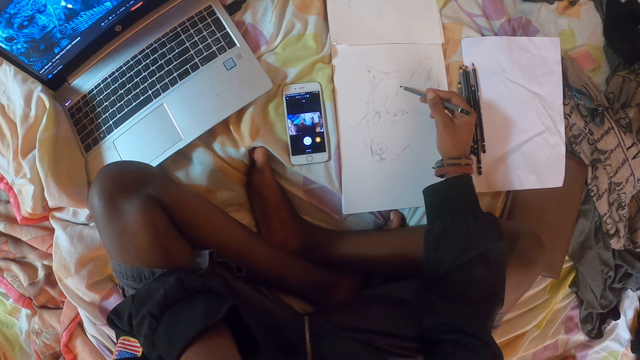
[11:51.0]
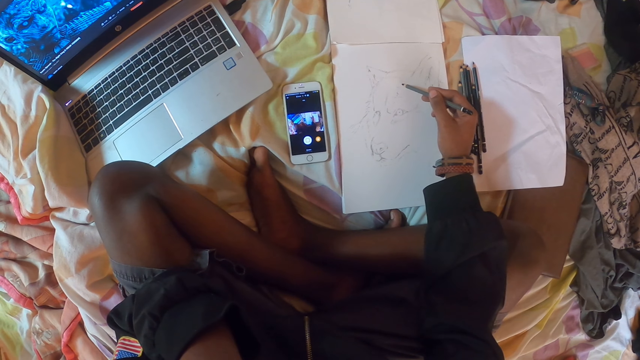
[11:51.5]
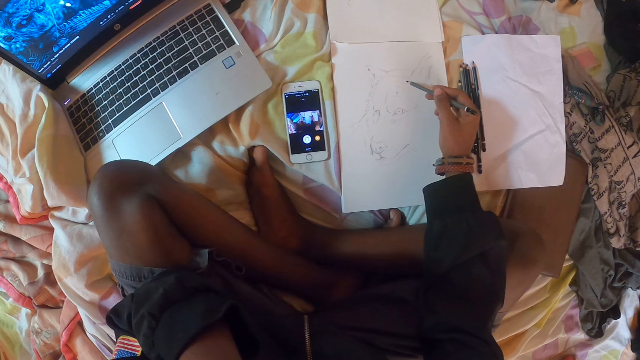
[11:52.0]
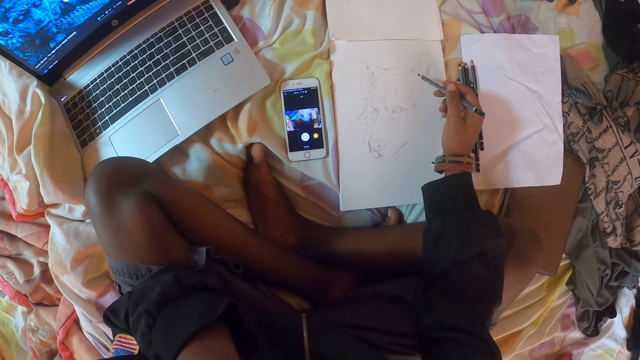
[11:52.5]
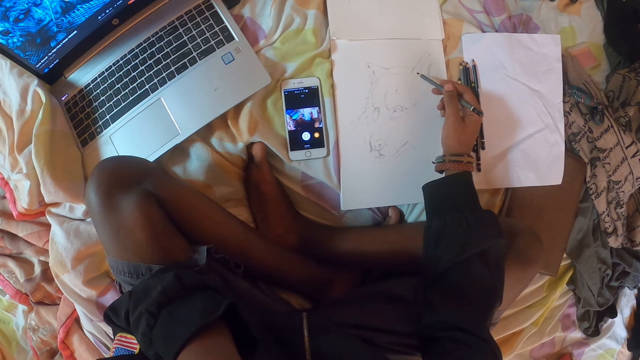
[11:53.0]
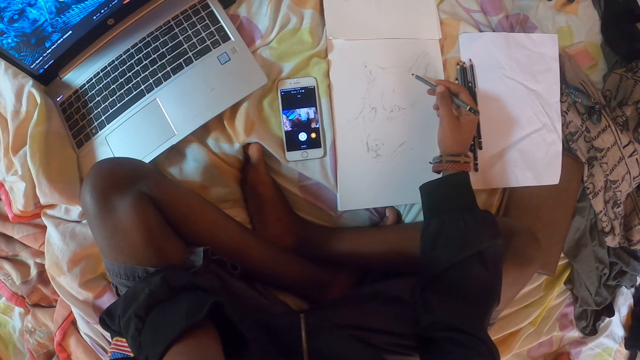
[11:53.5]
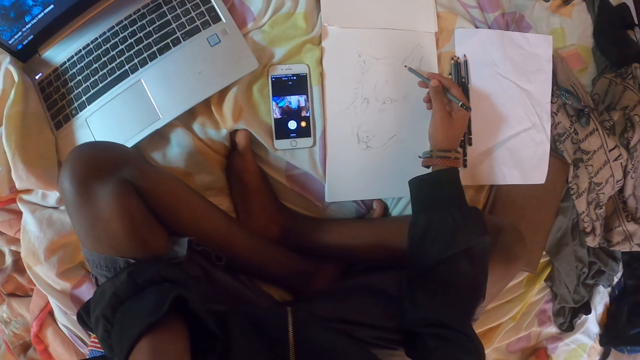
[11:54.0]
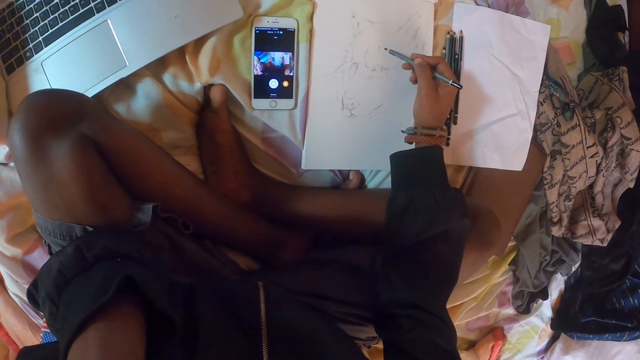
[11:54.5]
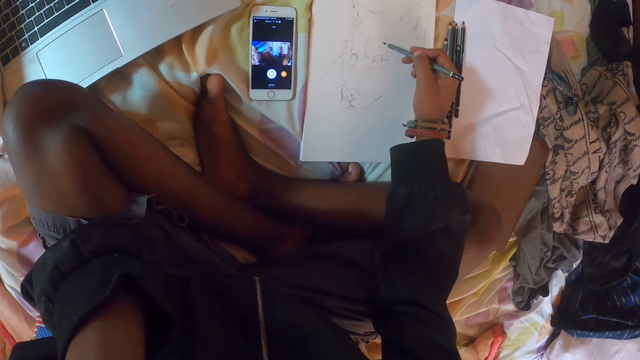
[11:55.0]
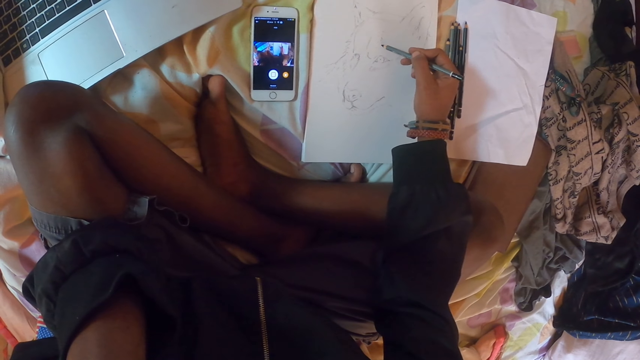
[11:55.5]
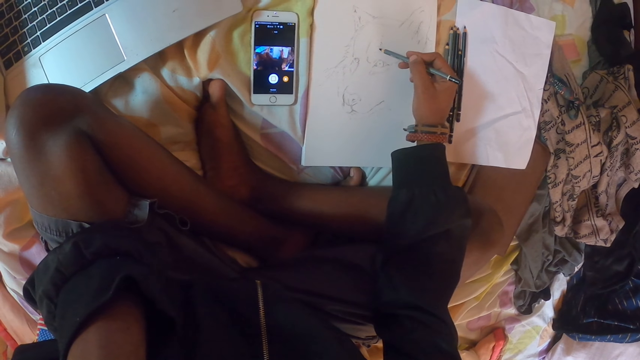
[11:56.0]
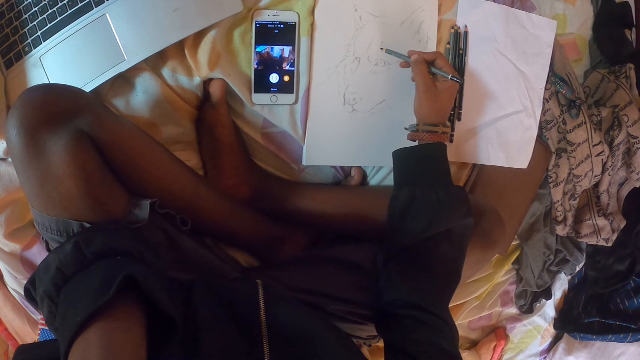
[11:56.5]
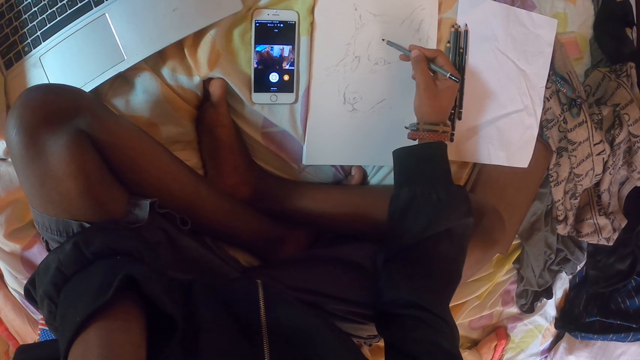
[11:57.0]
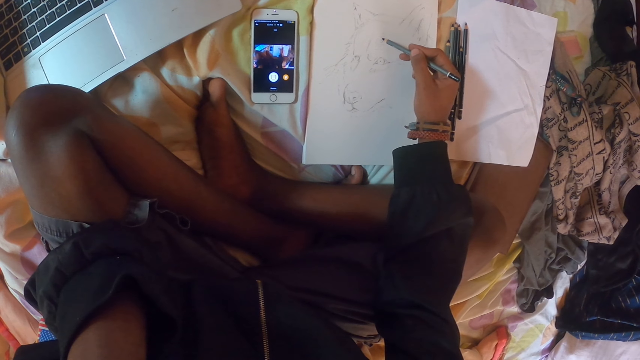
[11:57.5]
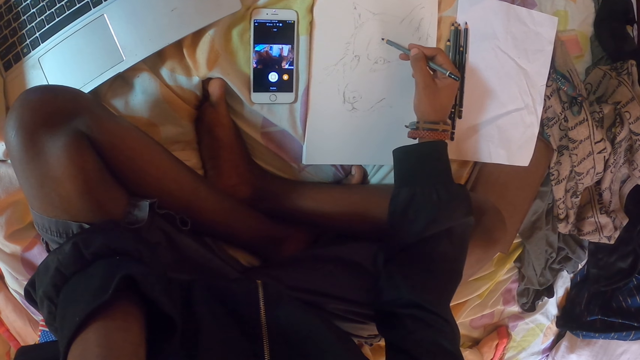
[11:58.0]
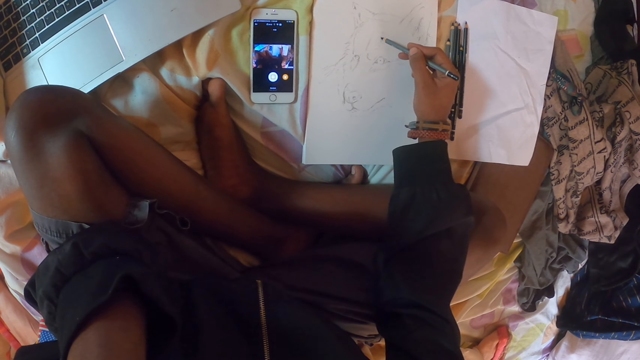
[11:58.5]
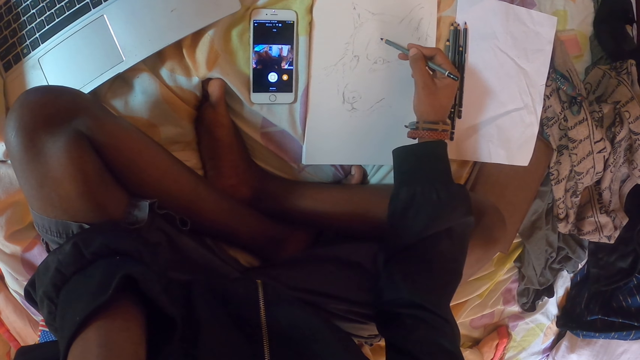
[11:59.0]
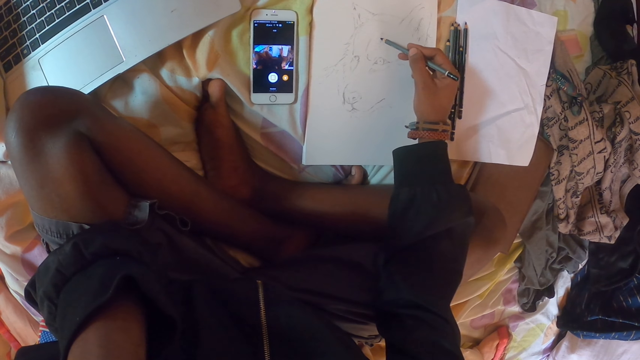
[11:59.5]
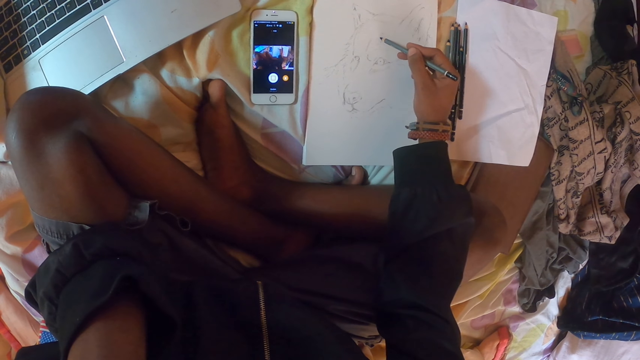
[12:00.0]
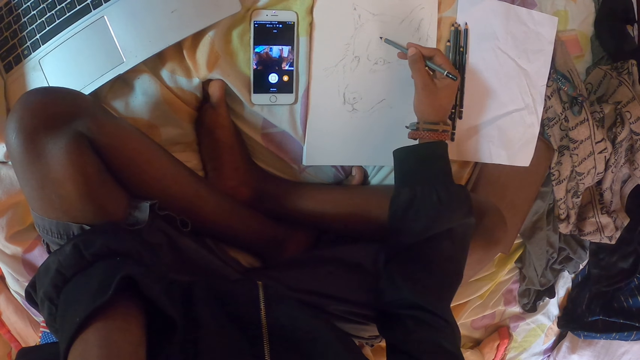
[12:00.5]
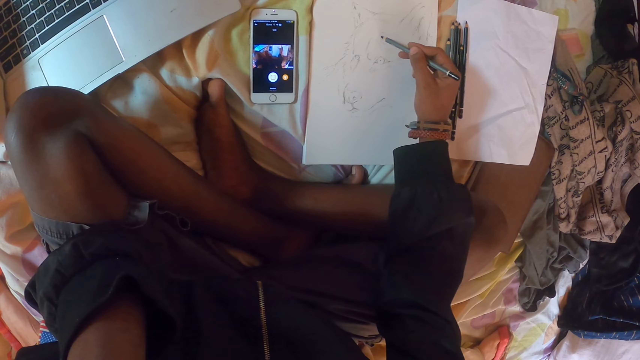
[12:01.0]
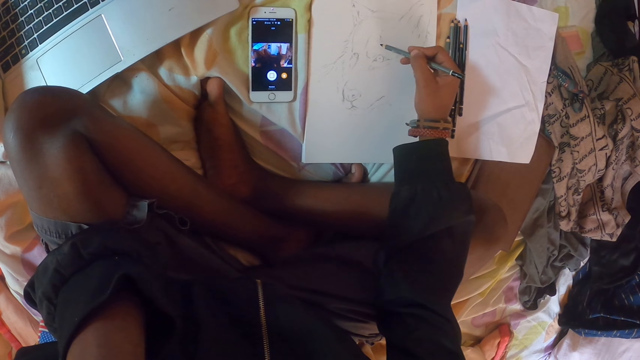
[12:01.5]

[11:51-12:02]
The camera wearer draws on a drawing book with a pencil.

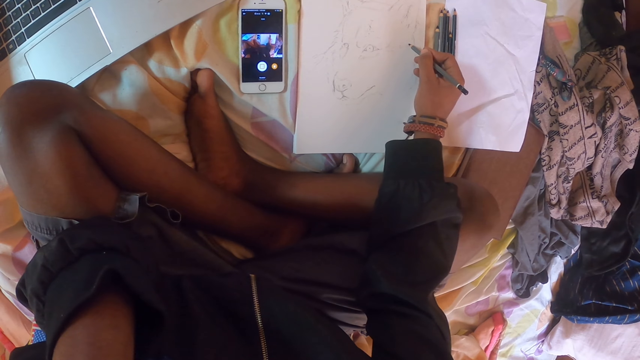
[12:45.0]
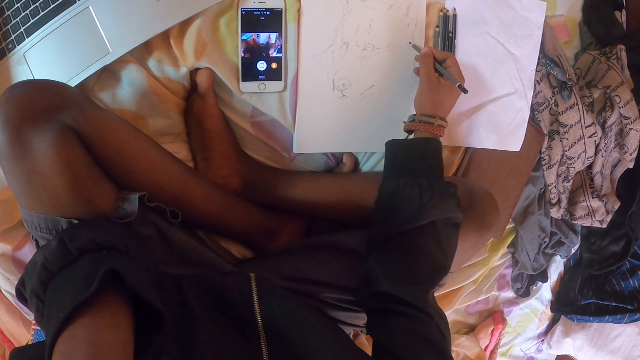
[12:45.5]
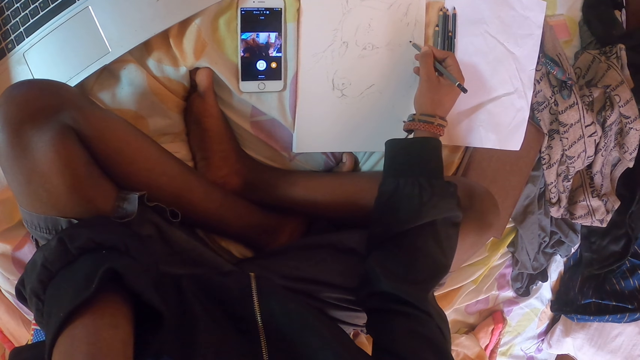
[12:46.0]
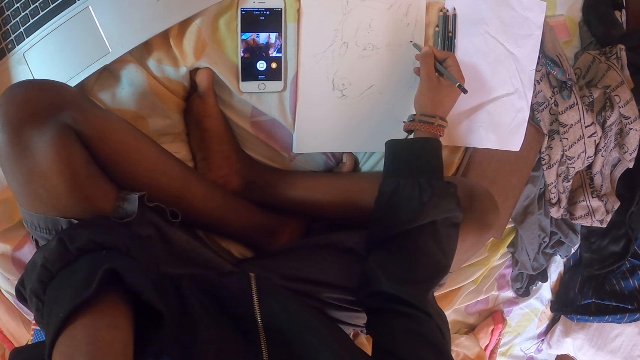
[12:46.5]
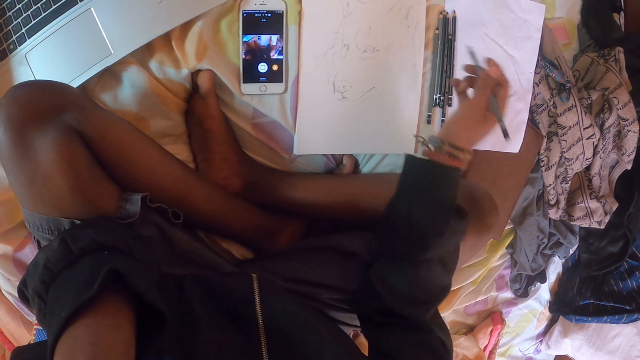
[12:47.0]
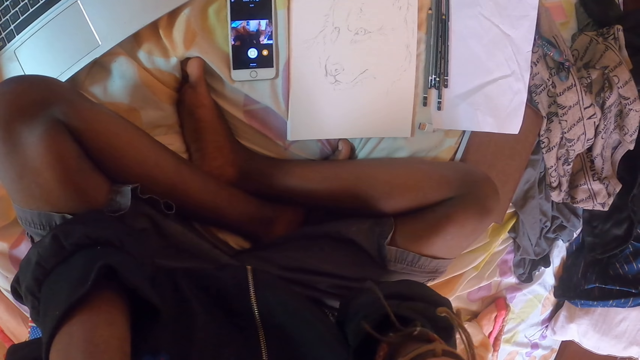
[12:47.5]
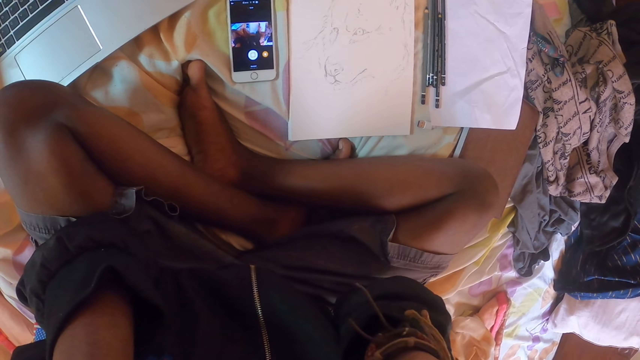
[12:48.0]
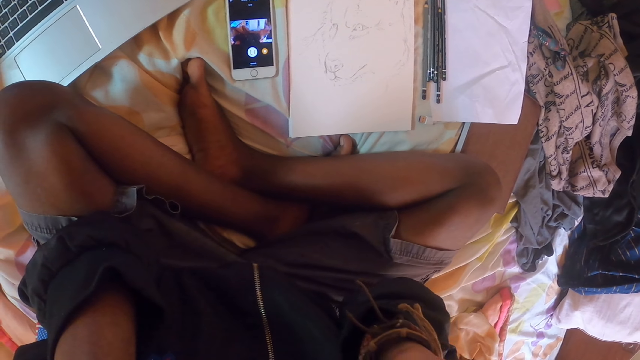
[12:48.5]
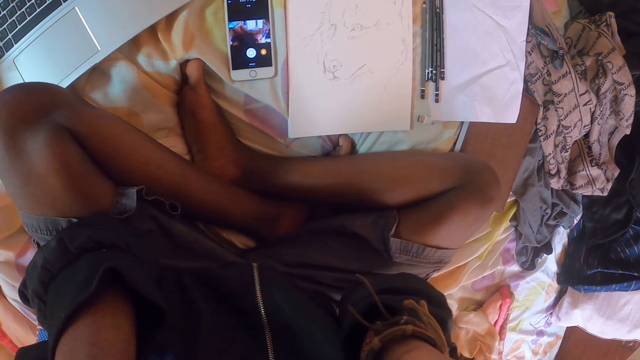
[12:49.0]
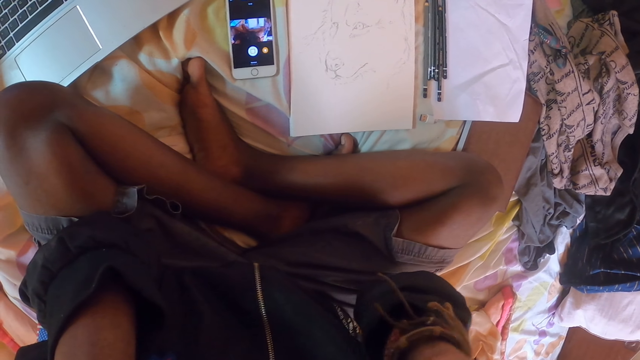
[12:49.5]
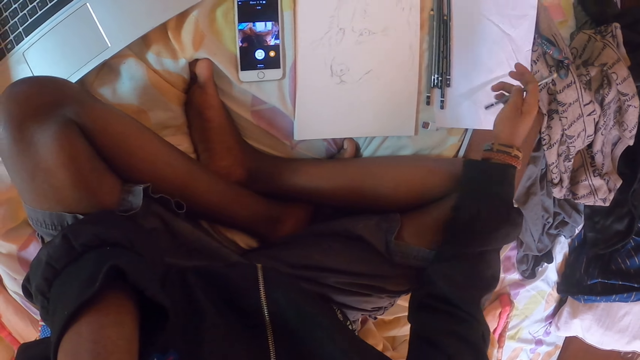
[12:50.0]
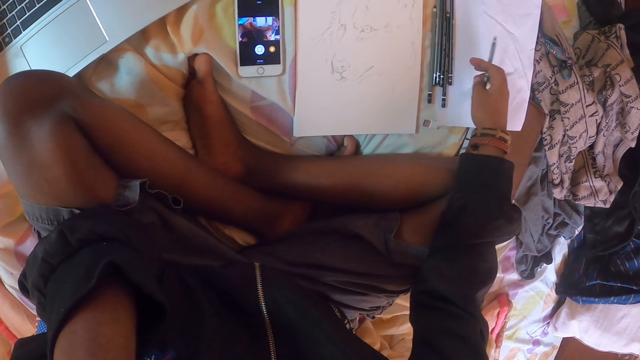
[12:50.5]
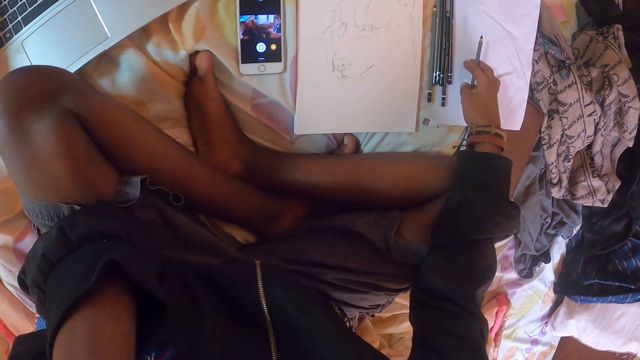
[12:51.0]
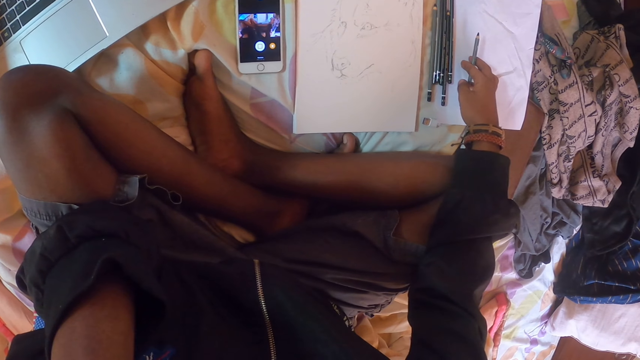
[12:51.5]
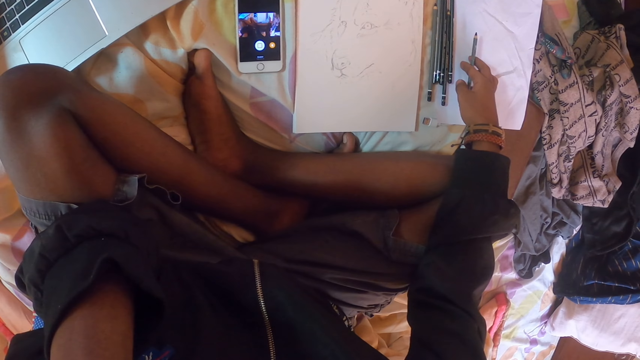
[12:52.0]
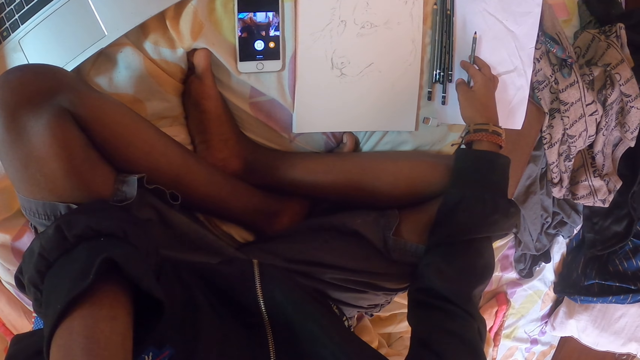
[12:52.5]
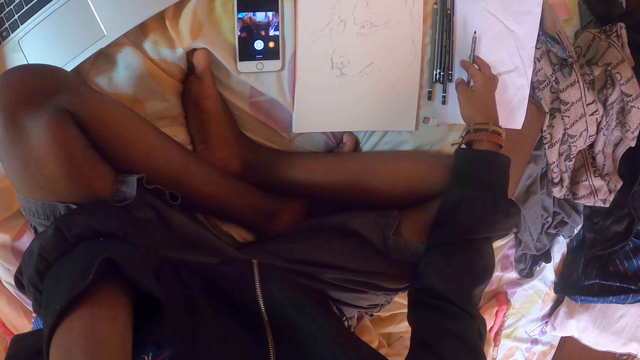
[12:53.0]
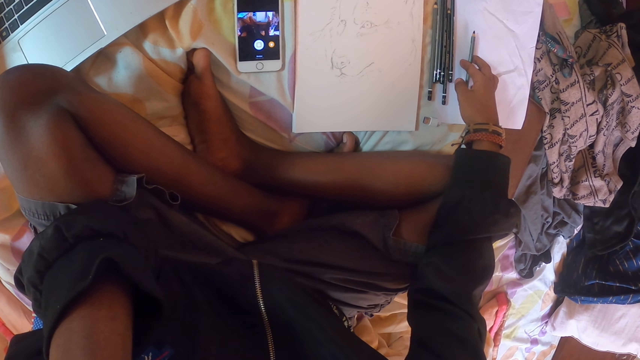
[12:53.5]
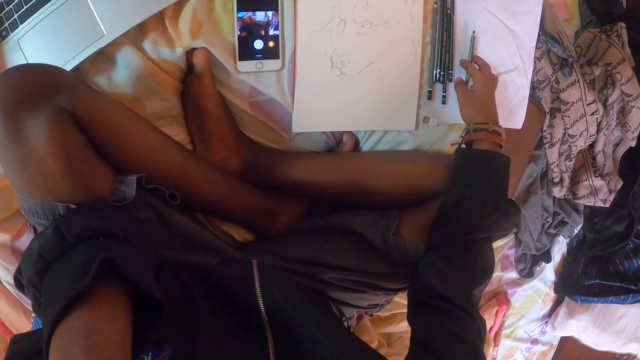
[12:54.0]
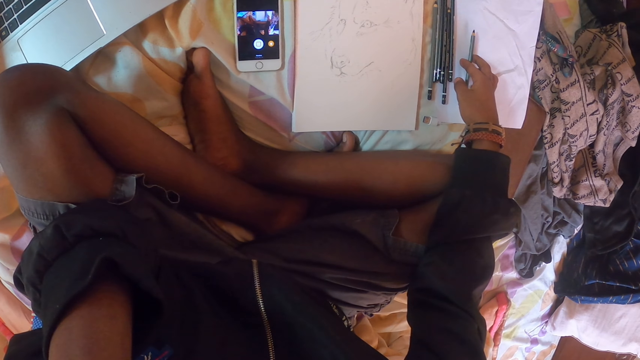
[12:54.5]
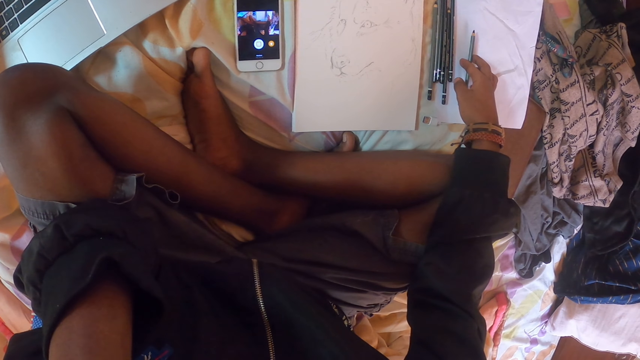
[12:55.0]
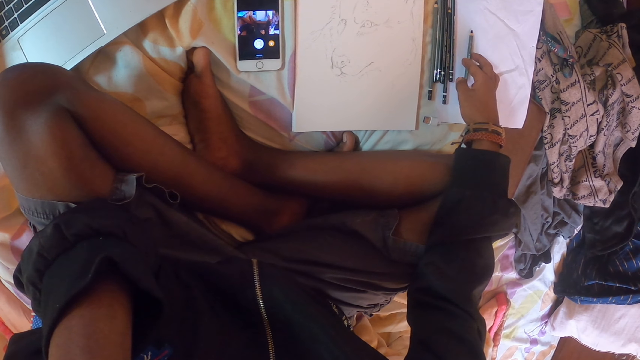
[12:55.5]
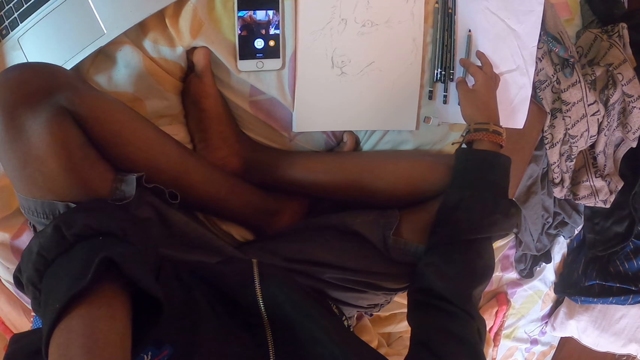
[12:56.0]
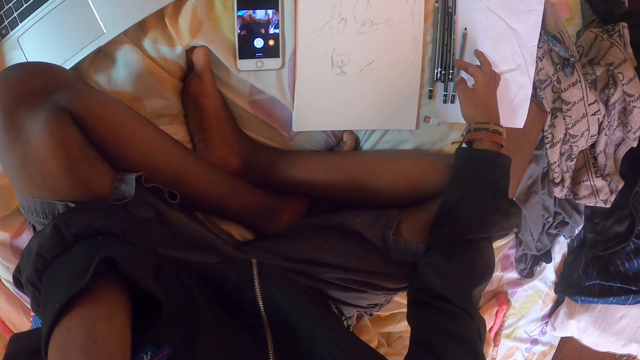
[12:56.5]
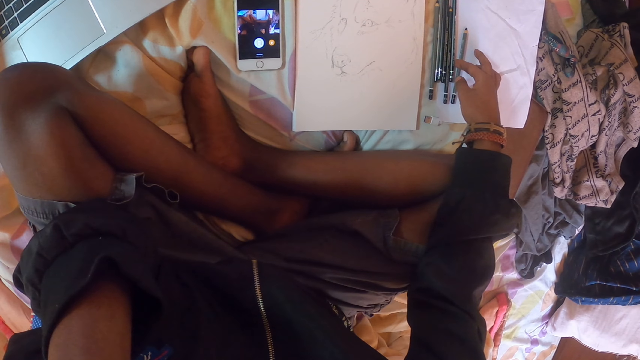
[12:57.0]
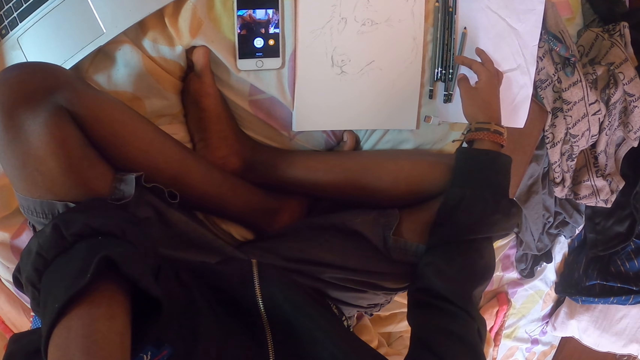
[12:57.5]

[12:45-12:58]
The camera wearer lifts the right hand. They scratch the face. They drop the pencil on the paper.
